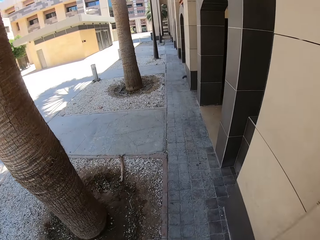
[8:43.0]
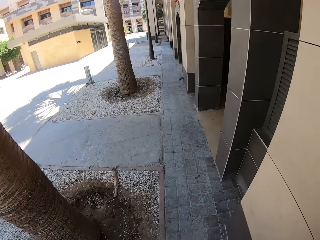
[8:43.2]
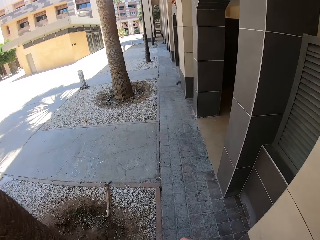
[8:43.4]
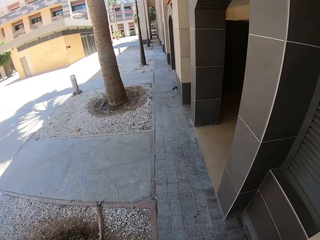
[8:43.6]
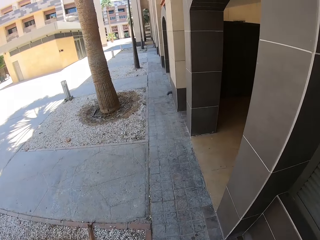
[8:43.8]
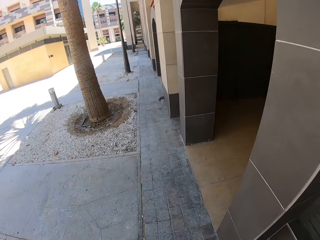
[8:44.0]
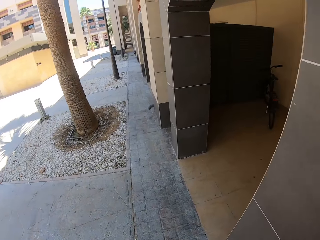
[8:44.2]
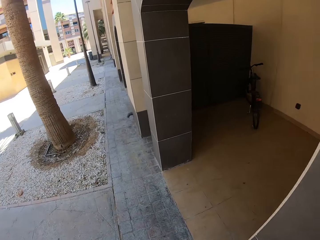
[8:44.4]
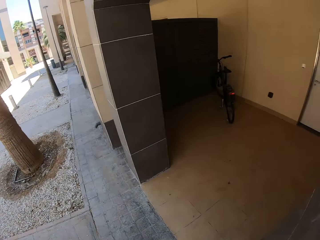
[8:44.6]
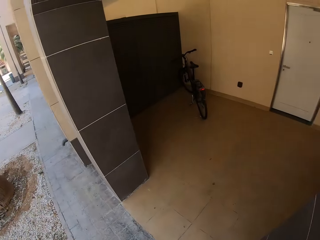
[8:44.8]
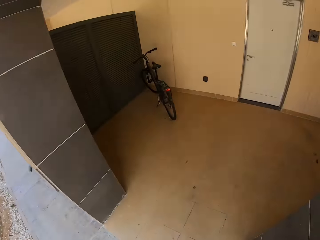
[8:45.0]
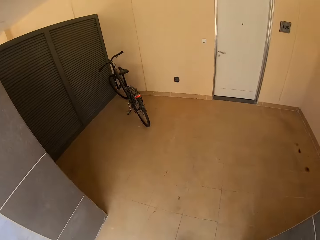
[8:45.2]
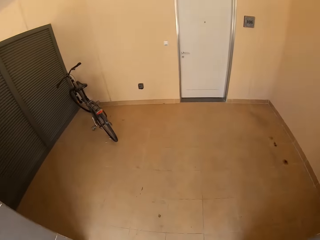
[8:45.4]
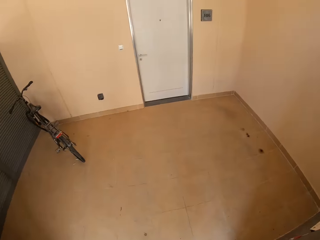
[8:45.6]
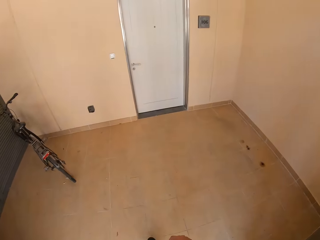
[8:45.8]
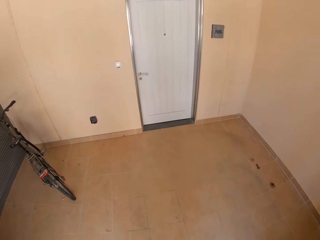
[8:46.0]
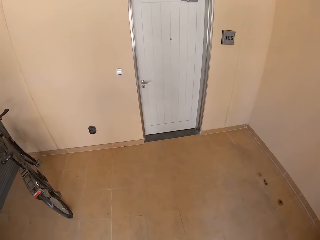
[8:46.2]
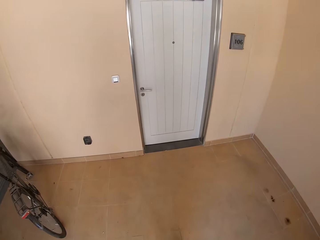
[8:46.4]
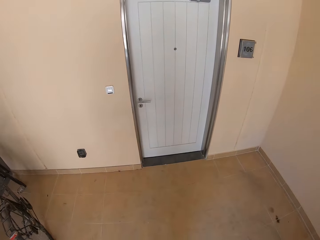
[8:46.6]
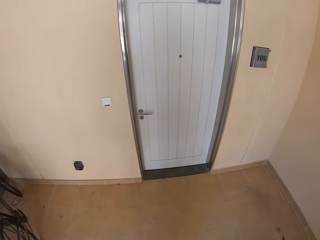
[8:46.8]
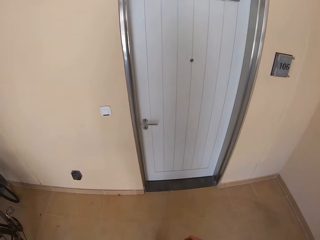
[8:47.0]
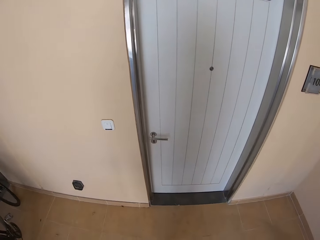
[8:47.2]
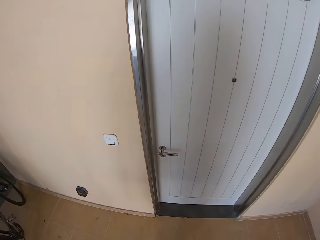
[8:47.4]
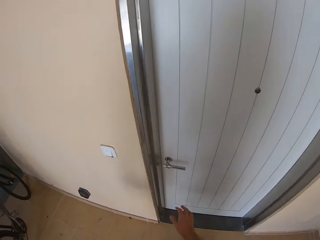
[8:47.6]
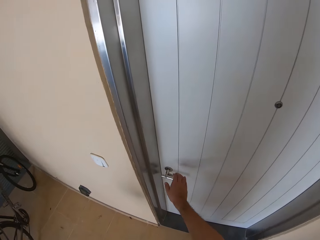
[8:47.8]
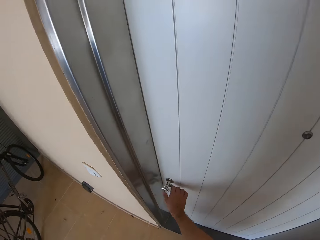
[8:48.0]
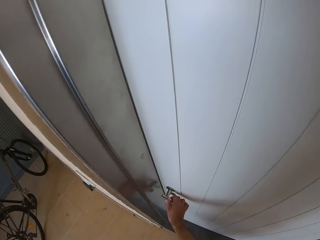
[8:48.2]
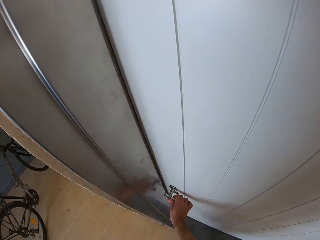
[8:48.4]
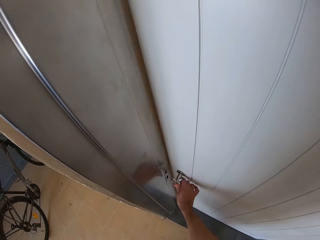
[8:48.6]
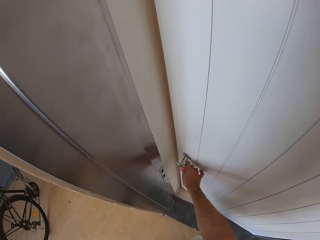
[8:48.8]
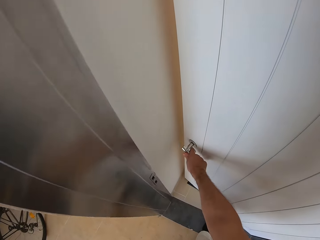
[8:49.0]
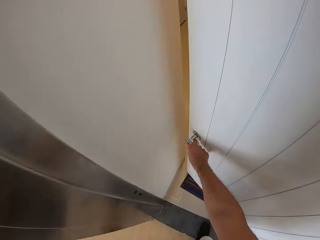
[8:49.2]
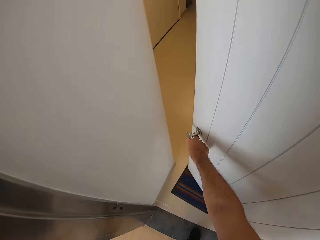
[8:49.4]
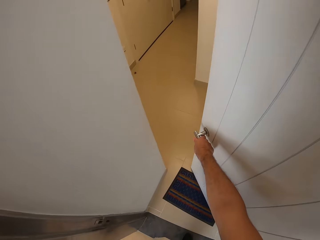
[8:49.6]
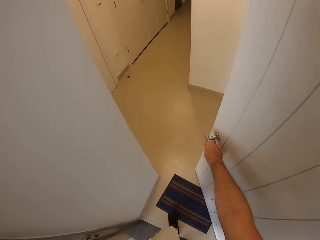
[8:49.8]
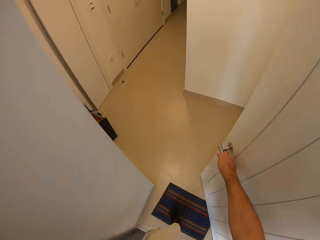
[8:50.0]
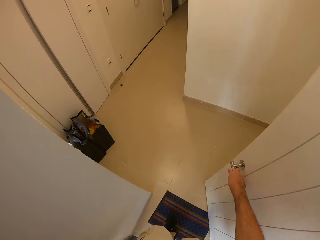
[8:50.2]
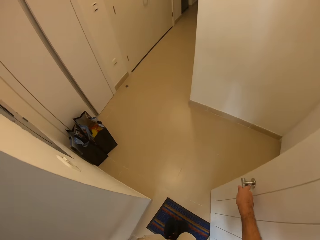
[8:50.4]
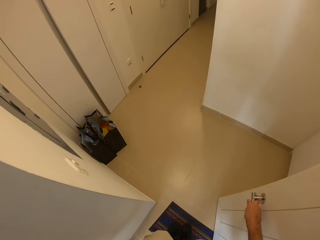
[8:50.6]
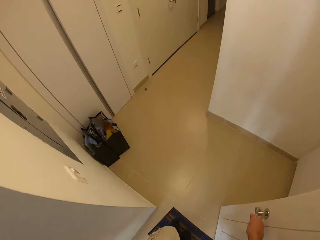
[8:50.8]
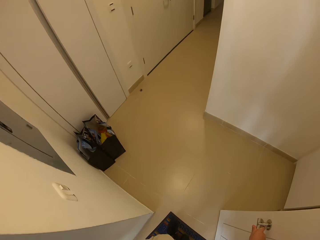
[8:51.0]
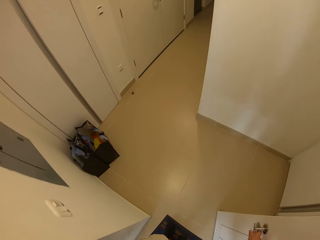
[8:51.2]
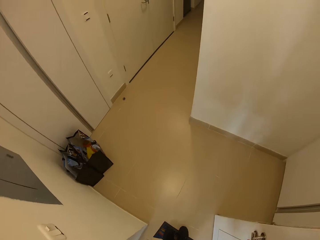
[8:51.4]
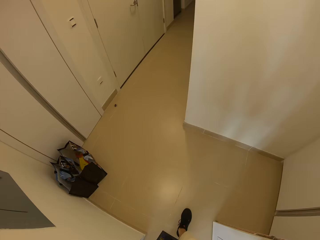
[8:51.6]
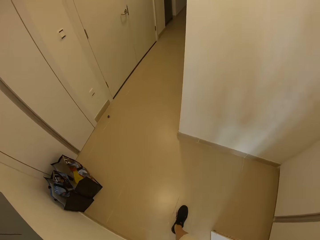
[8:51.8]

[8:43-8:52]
The camera wearer walks in a home. They open the door.

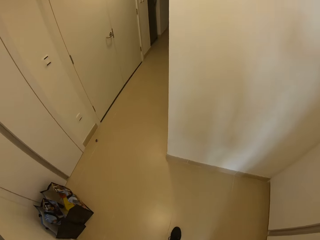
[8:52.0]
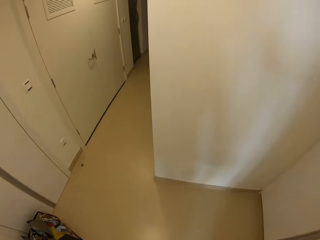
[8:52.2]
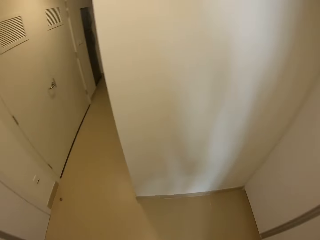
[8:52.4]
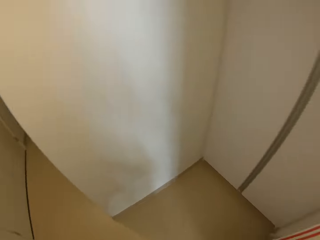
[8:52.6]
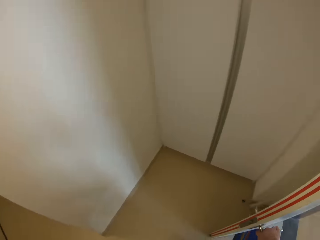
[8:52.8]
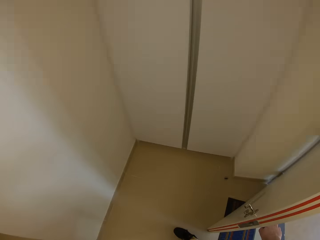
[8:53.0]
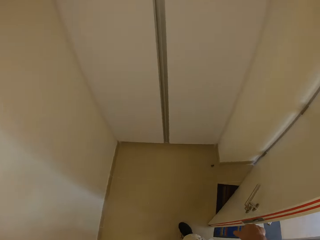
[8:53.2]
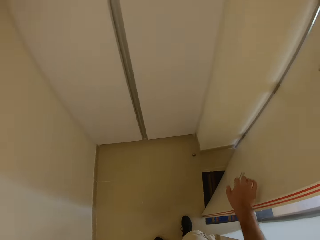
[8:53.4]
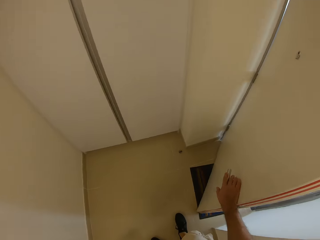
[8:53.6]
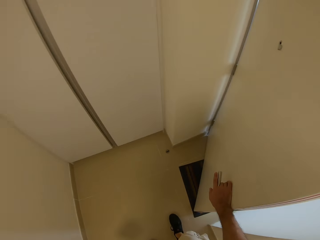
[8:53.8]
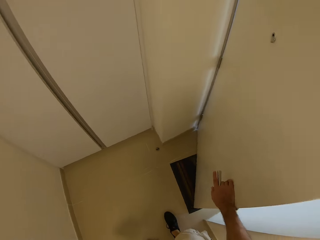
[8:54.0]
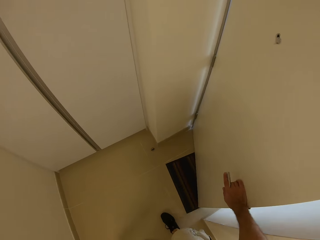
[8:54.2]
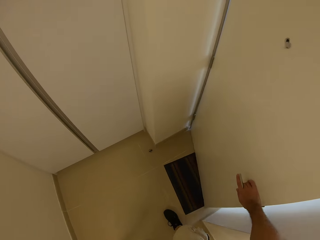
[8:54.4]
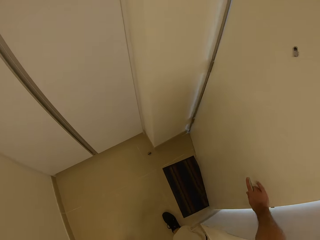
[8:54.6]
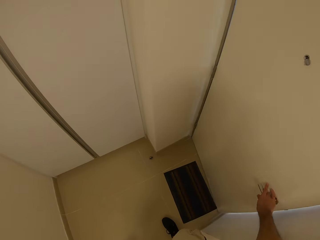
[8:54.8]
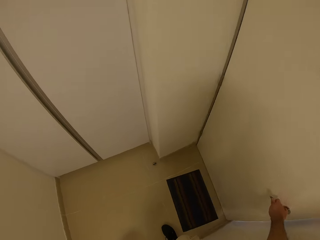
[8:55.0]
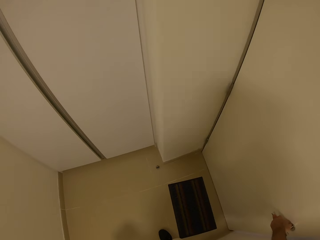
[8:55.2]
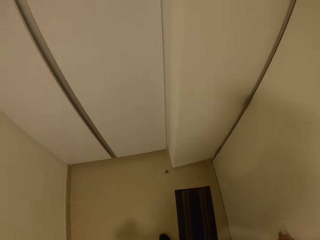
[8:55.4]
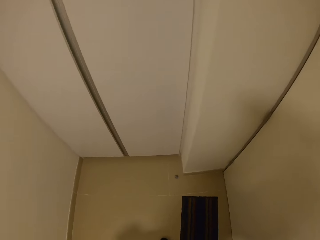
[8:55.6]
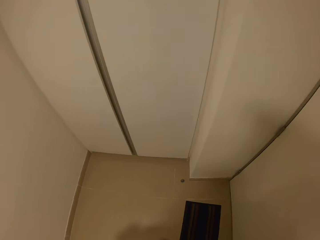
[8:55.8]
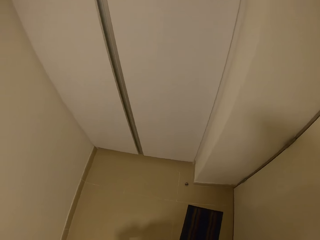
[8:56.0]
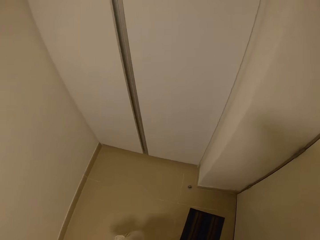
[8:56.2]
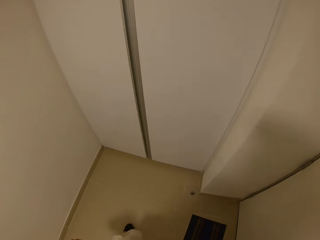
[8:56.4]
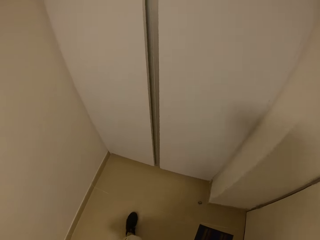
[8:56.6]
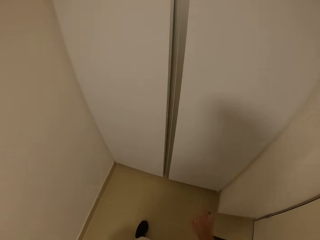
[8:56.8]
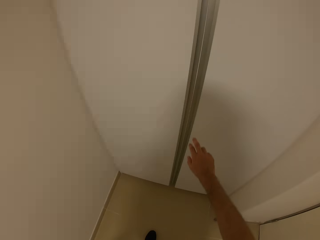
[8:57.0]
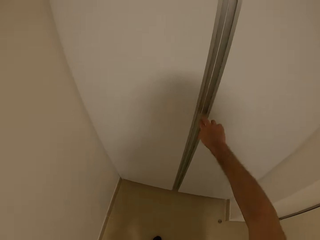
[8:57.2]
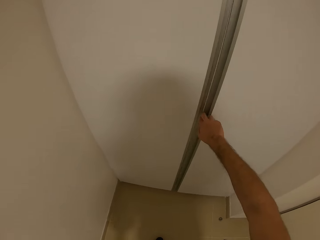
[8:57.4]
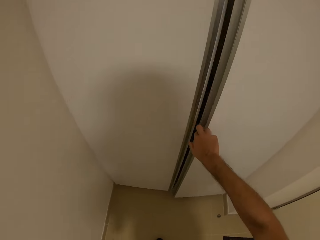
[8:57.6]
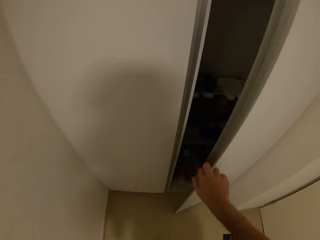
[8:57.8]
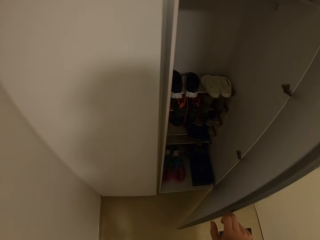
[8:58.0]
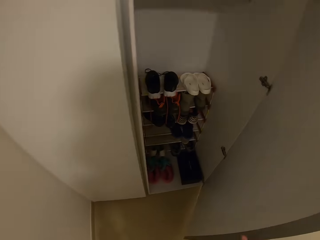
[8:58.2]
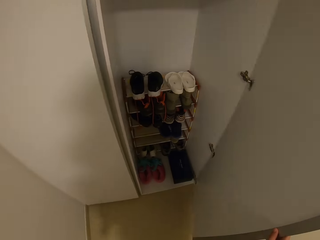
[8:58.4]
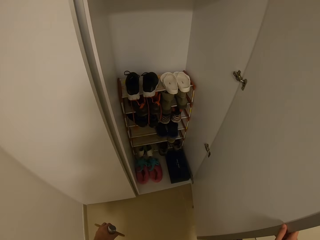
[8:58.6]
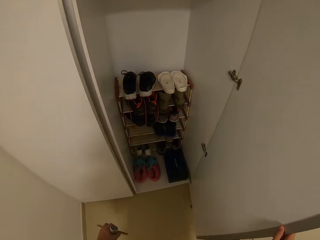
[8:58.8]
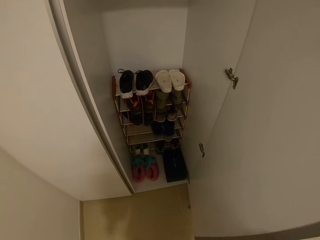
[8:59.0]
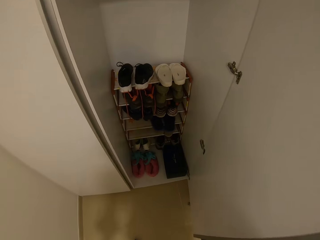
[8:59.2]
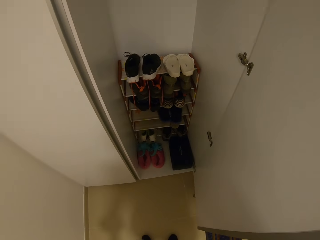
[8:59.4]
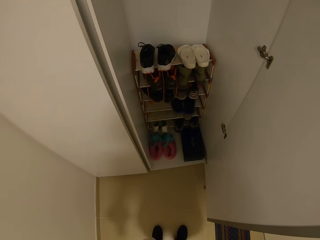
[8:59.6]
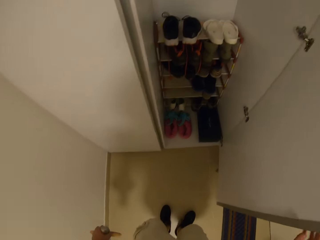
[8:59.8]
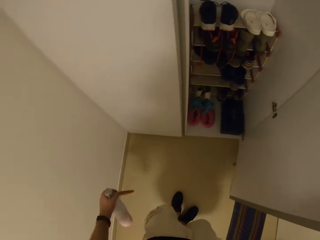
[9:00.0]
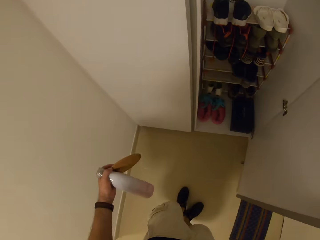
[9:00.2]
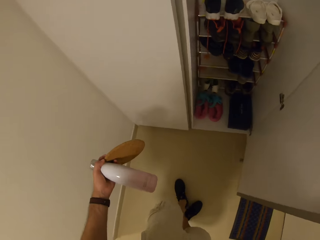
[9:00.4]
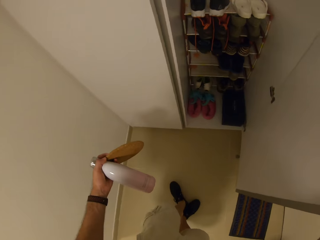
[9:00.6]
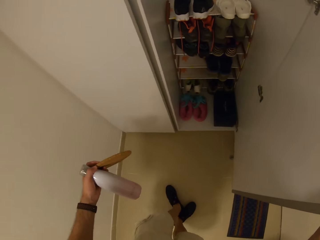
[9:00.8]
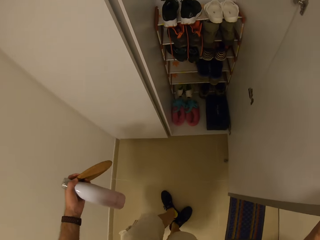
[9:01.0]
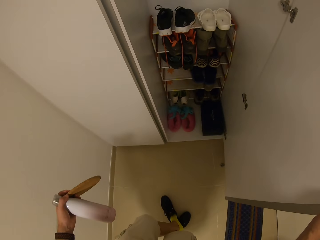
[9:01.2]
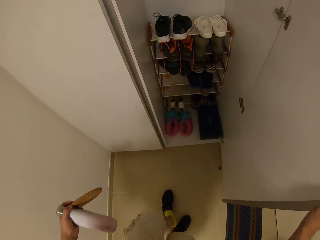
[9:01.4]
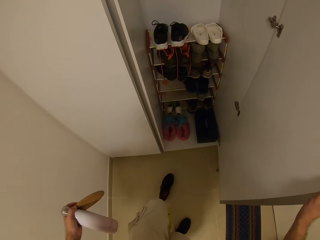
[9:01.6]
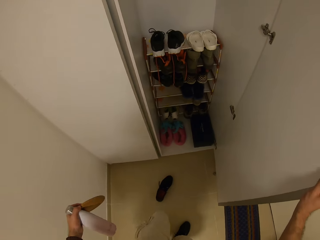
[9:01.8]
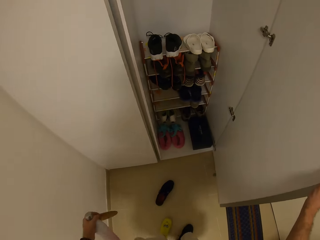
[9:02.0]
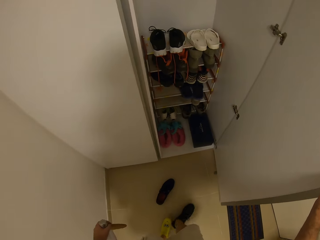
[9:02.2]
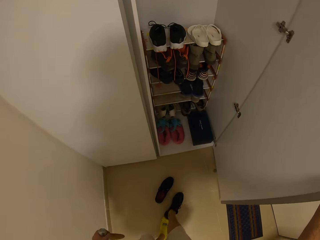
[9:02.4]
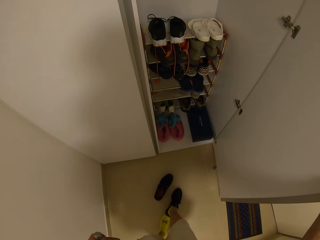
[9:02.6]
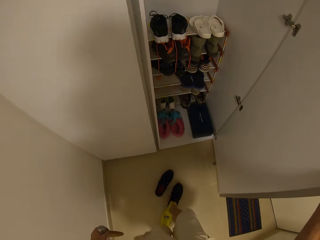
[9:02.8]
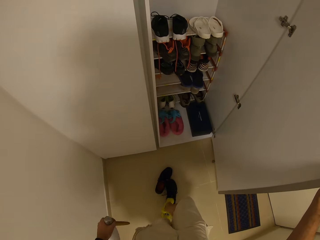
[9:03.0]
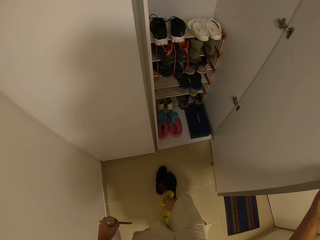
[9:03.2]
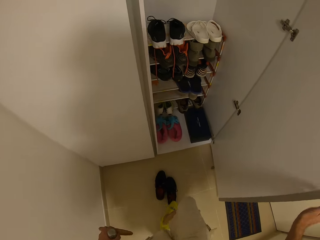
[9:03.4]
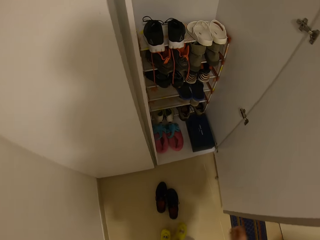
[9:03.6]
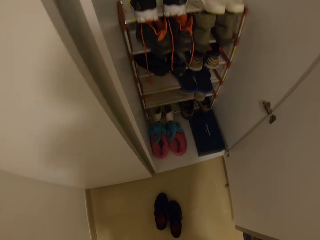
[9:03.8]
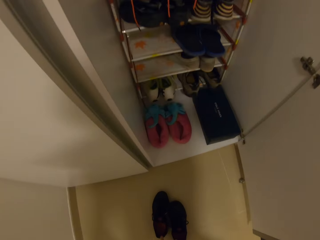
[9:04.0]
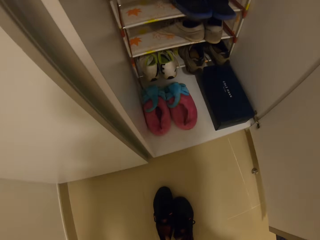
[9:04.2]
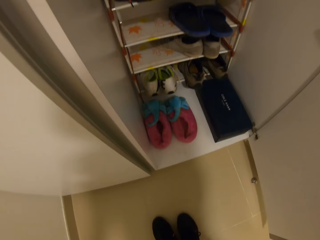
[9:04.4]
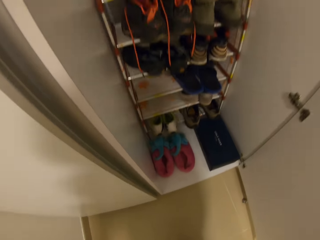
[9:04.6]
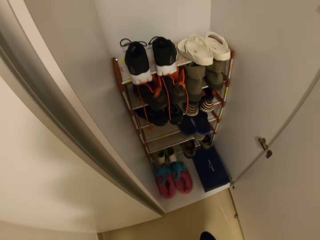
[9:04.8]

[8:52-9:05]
The camera wearer closes the door. He opens the closet door. He removes his shoes. He picks up the shoes.
